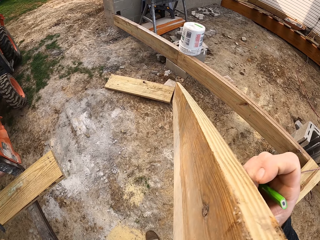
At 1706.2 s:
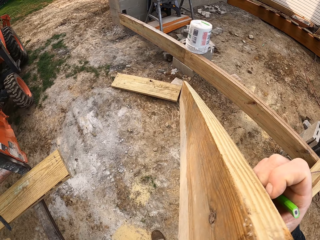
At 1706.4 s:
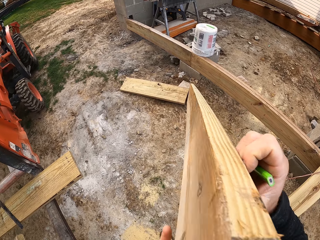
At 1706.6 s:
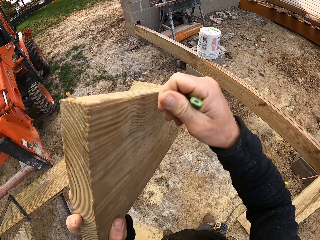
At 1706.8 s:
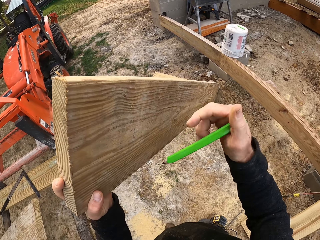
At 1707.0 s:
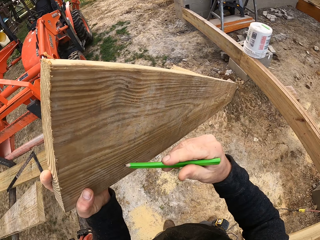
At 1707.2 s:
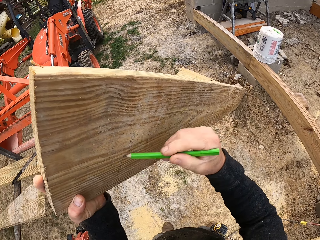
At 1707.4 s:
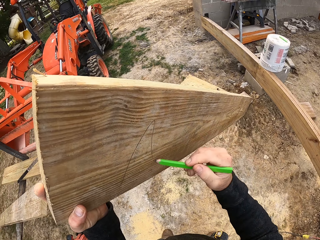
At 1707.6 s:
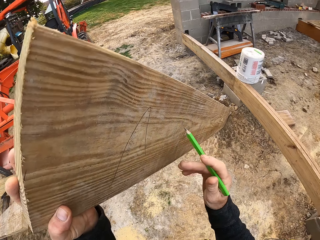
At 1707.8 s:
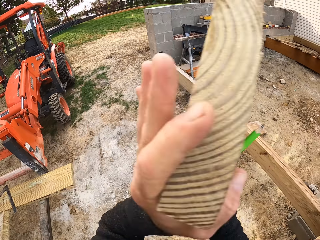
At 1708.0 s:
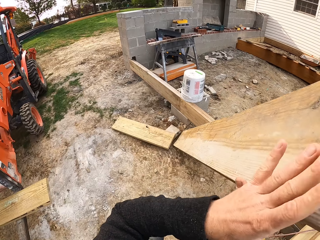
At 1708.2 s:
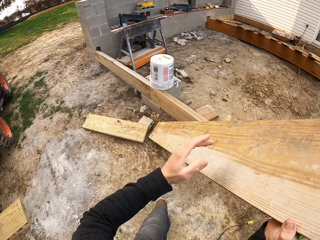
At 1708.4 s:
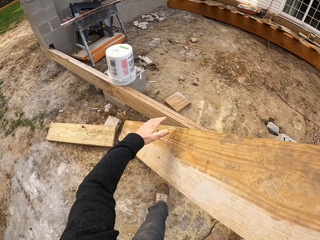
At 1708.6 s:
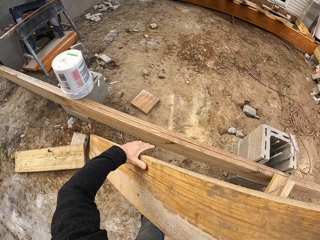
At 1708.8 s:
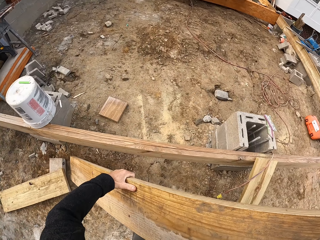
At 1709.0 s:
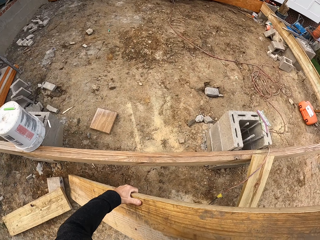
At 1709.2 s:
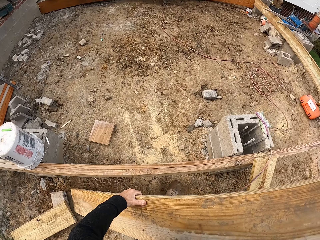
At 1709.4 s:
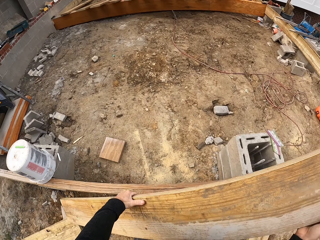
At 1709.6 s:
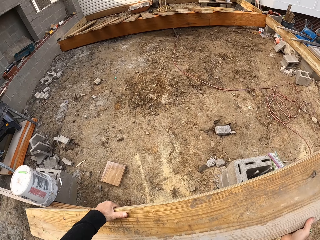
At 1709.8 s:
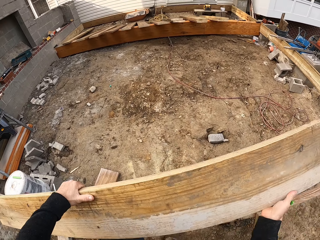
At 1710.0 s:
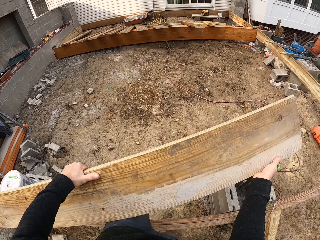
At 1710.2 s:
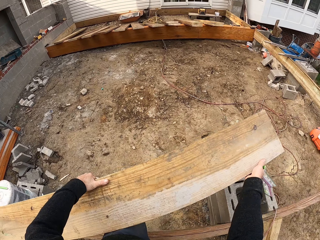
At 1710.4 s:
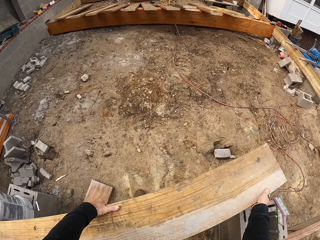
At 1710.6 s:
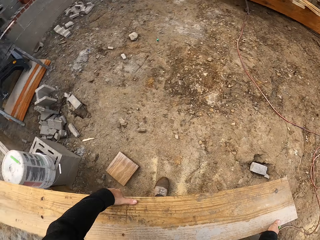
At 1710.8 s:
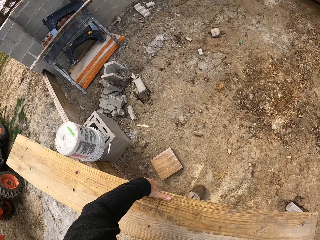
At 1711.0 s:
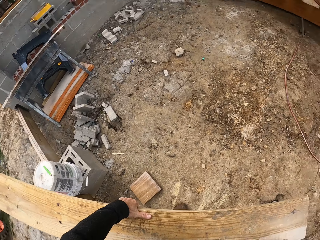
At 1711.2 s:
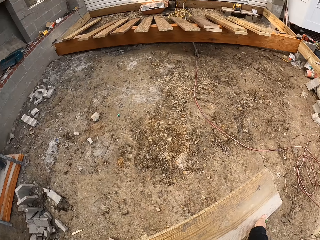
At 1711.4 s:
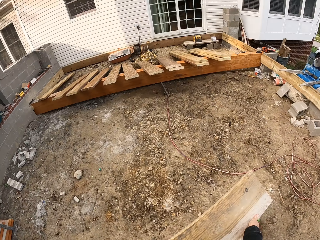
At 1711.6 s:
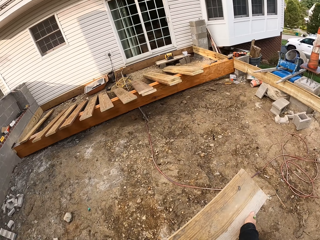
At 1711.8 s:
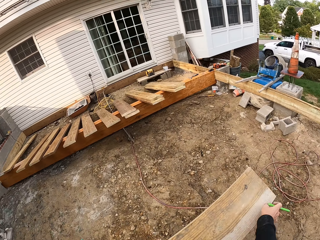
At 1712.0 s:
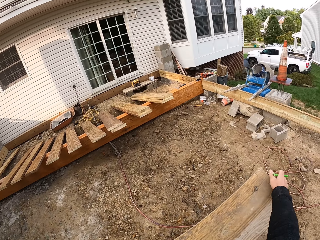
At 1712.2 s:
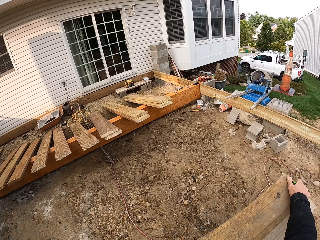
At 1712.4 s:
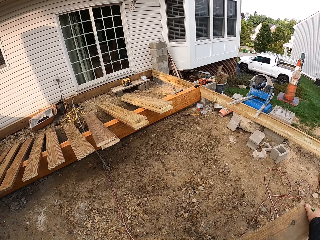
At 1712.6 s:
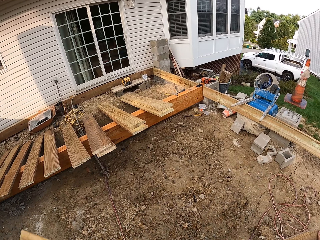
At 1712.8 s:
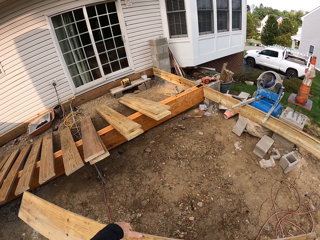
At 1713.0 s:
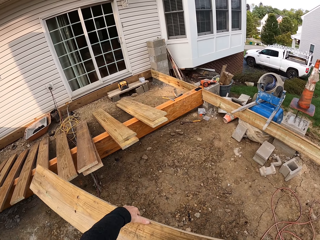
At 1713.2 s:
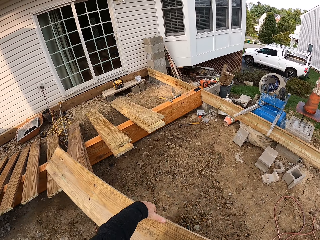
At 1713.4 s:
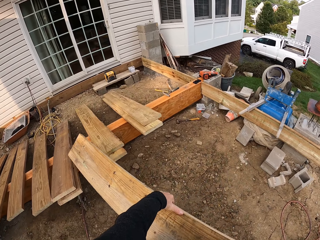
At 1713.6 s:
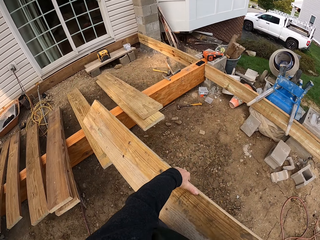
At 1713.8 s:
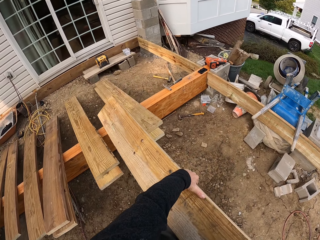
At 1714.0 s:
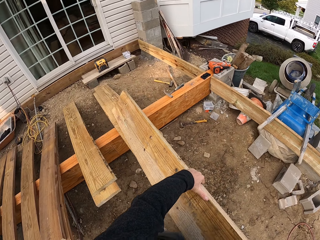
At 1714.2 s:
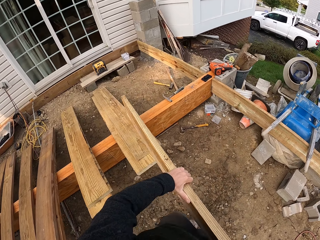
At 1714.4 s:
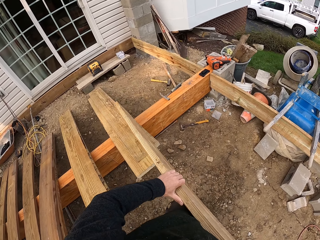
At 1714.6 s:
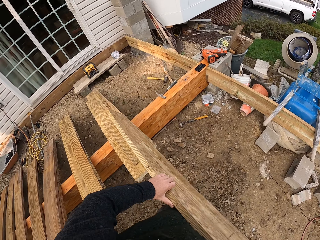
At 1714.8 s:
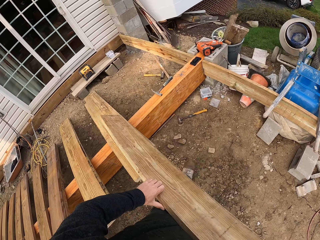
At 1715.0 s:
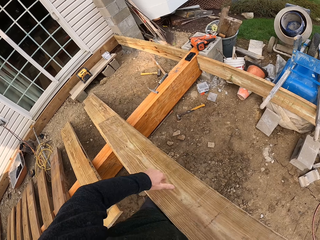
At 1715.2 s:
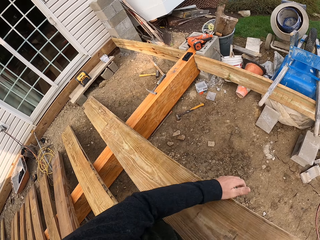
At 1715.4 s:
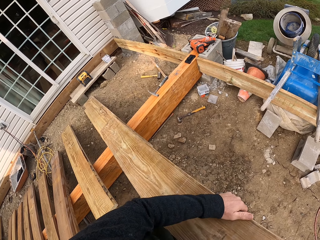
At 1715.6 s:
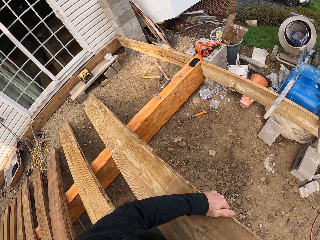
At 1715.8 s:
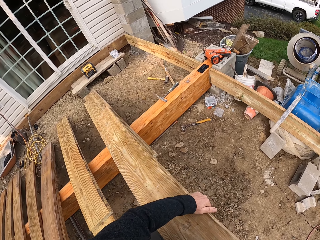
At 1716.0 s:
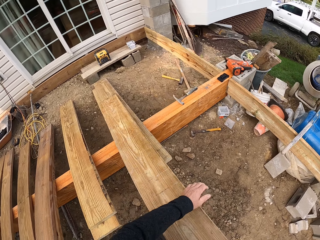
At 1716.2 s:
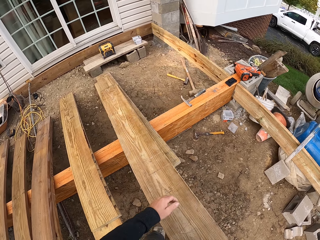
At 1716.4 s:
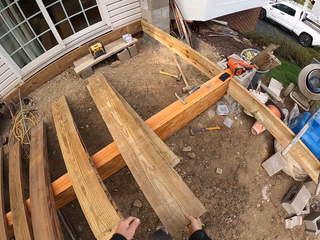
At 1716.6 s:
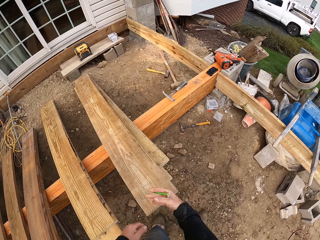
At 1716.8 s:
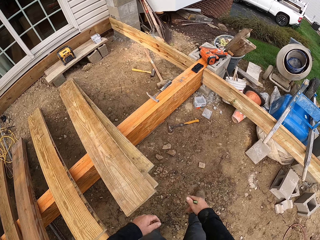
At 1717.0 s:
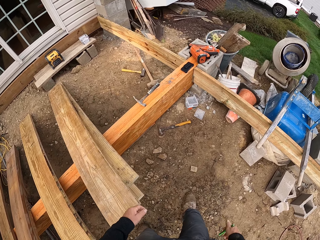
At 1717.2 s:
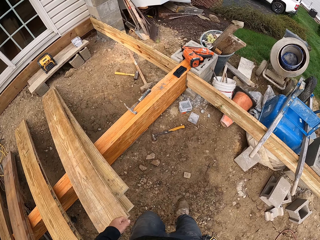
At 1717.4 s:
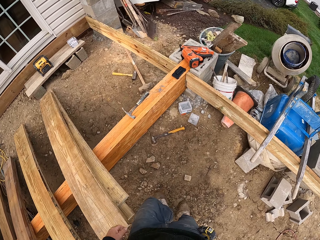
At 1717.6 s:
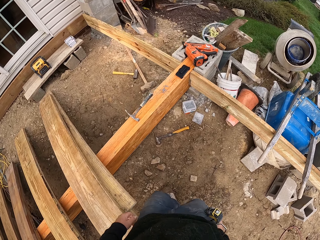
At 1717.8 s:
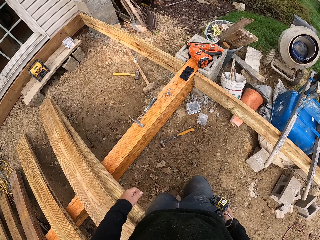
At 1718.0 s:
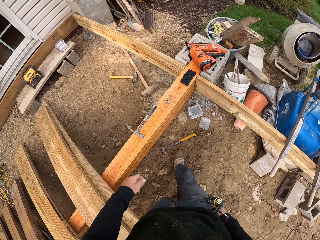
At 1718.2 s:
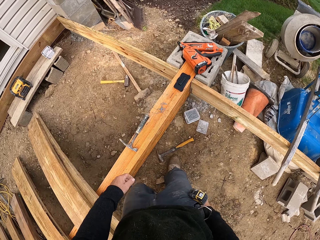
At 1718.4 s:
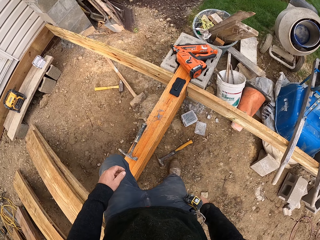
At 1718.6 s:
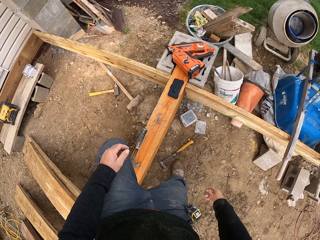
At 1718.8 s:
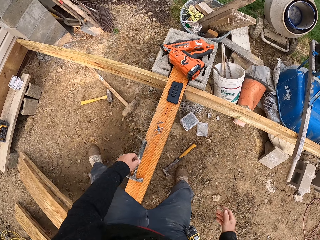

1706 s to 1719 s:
The camera wearer marks the timber with a pencil. They carry the timber around the construction area. They arrange the timber on the other timber pieces. They walk around the construction area.

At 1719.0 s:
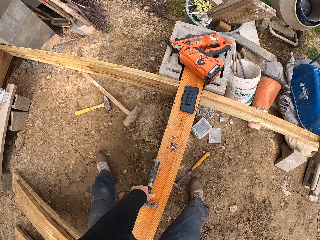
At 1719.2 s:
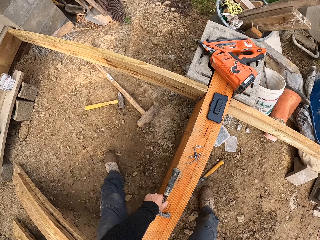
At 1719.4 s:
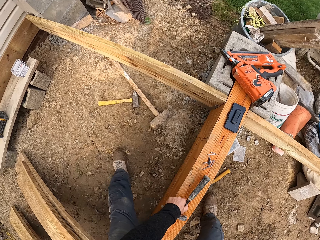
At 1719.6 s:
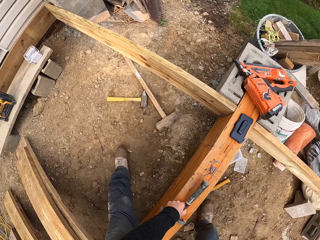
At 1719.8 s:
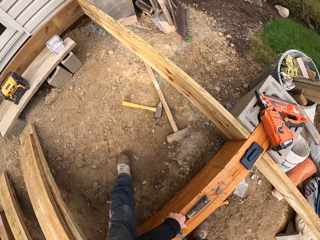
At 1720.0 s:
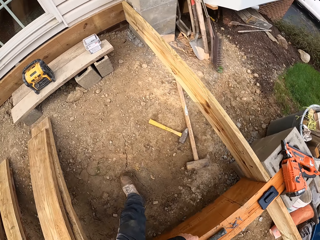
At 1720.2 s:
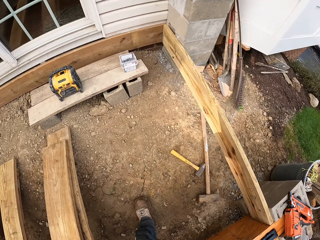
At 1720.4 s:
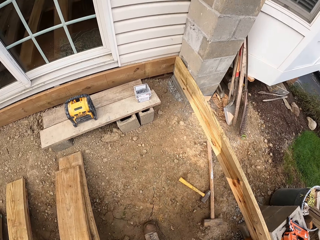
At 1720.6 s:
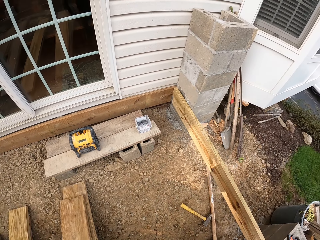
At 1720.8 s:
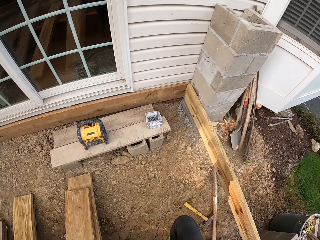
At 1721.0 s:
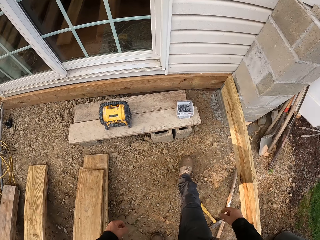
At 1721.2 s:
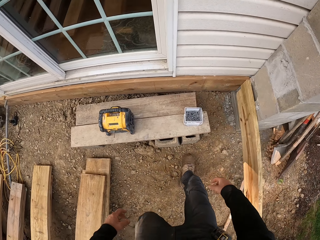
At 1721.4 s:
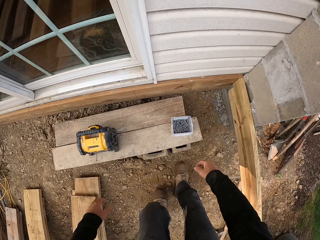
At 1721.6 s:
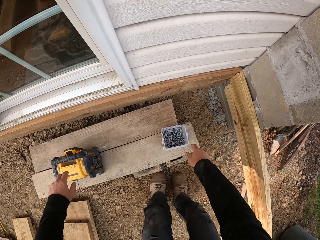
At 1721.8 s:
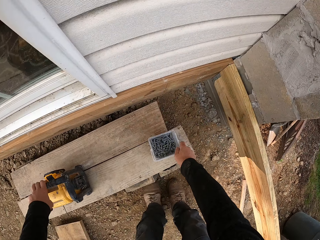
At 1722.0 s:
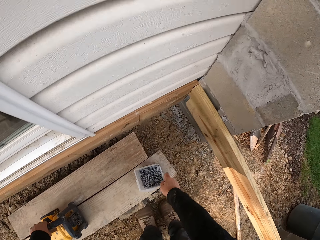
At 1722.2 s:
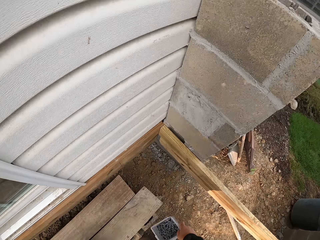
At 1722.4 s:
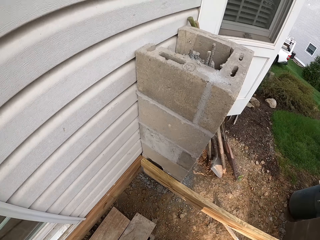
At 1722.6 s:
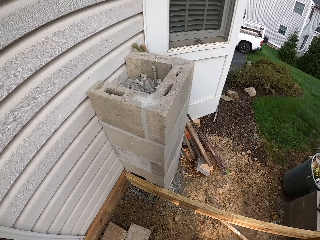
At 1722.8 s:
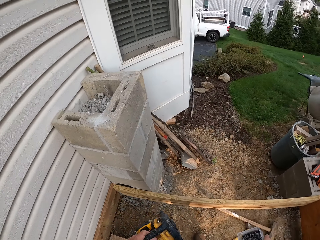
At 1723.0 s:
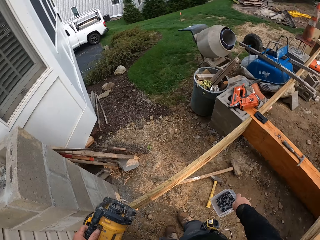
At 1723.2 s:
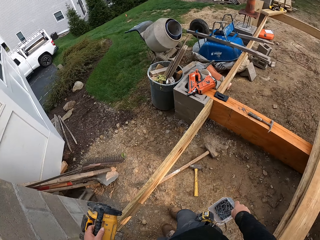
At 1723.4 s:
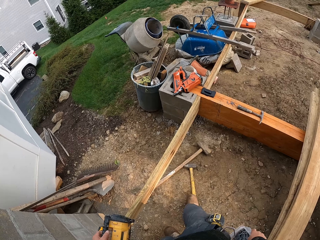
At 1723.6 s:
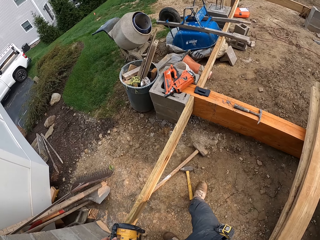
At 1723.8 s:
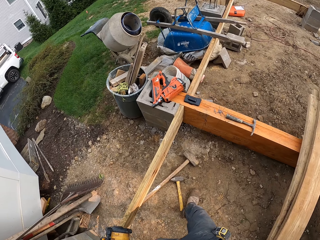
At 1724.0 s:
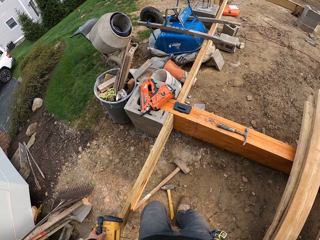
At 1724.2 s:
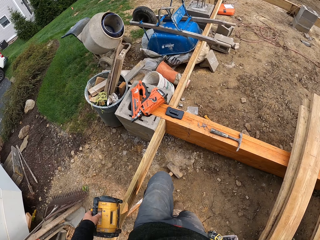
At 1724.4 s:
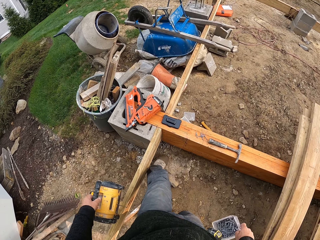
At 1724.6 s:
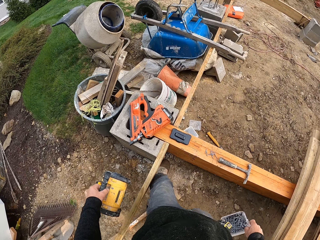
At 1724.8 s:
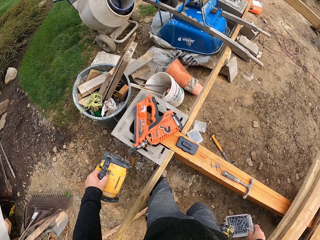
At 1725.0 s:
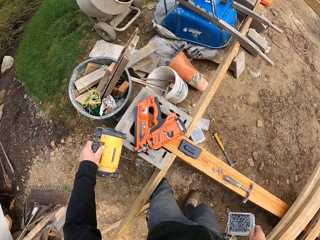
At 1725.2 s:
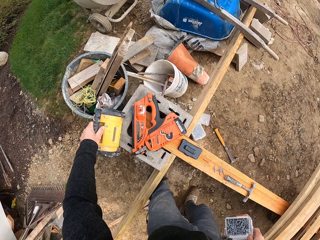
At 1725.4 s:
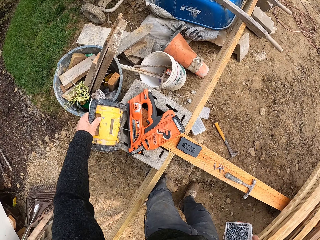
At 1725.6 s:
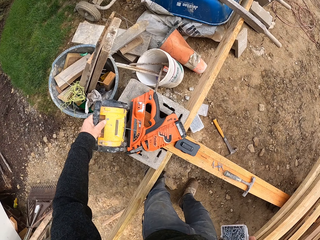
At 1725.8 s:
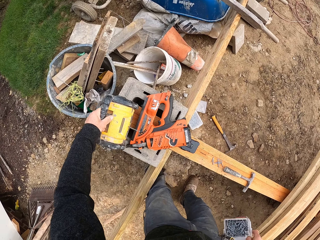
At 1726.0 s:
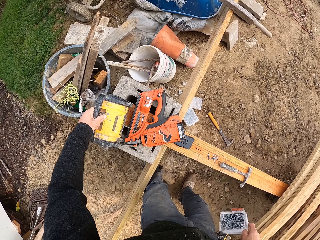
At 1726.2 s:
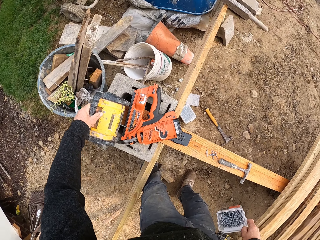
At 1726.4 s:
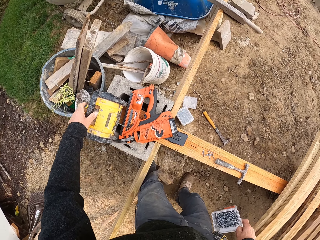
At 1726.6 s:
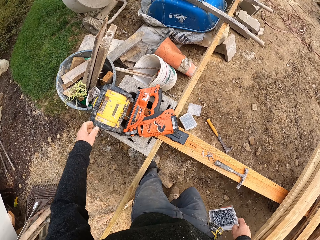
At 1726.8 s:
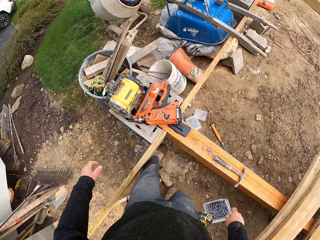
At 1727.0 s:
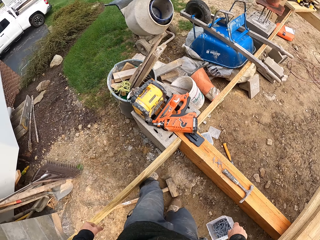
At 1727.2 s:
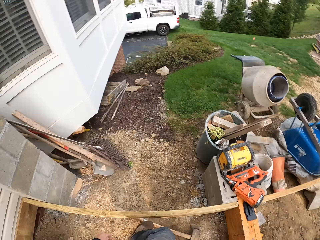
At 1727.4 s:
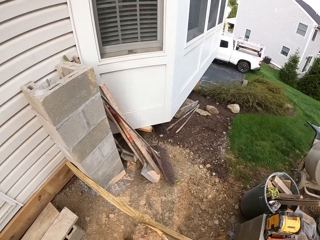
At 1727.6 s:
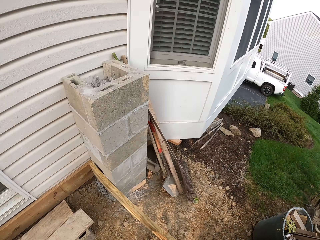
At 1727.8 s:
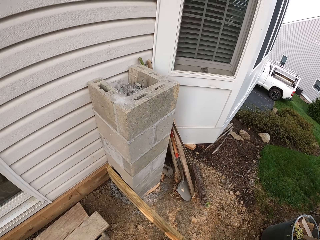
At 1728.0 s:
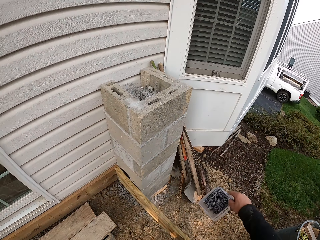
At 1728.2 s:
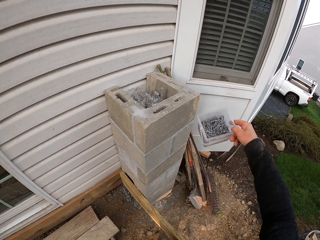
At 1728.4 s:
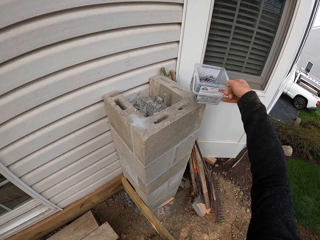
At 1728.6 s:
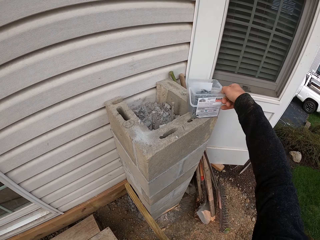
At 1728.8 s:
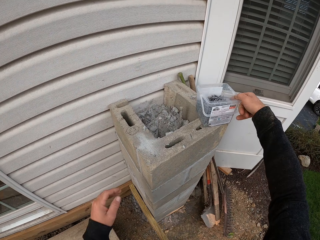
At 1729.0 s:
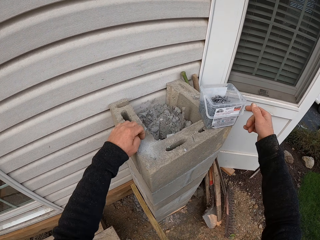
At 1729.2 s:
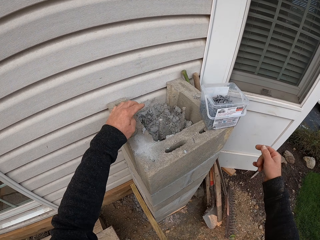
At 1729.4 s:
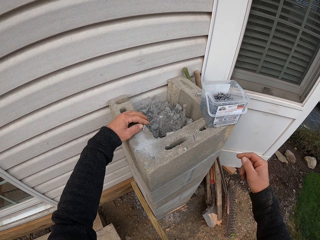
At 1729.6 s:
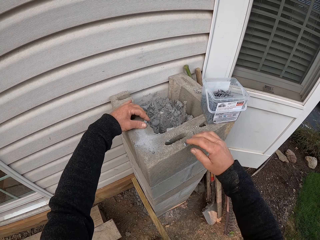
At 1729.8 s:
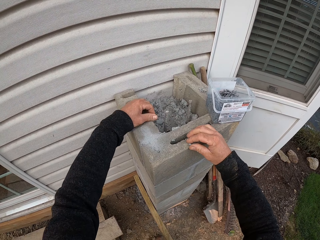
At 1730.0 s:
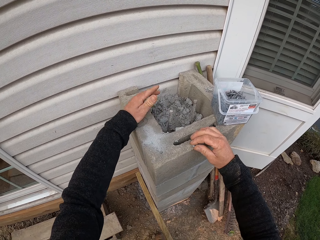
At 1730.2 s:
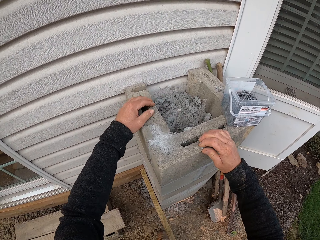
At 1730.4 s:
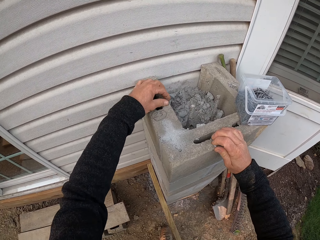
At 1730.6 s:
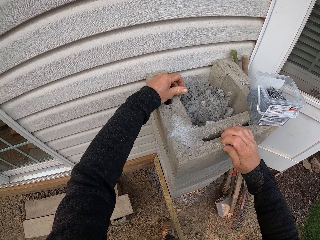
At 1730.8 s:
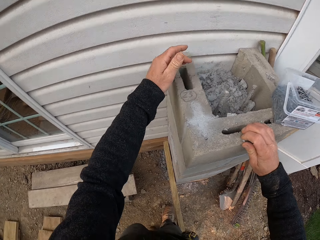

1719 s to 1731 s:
The camera wearer adjusts a hammer on a construction wall. They pick the hammer. They move around. They pick a nails container and DeWalt power station. They move around. They put the DeWalt power station on the construction wall. They move around. They put the nails on the construction wall or stone pillar. They wipe the stone pillar and adjust the construction wall.
